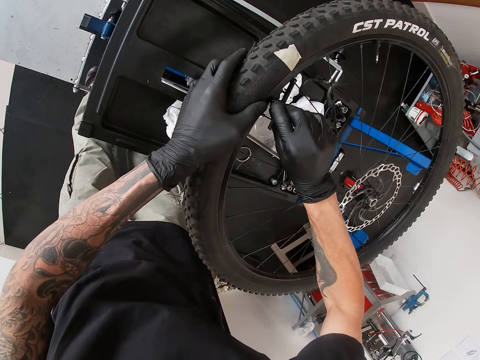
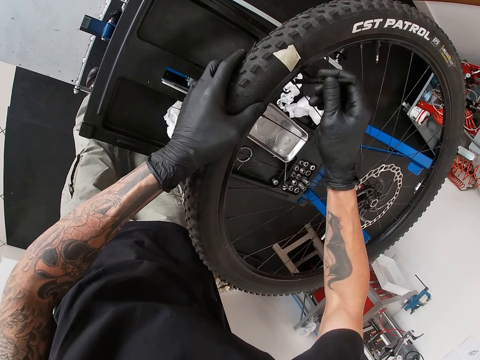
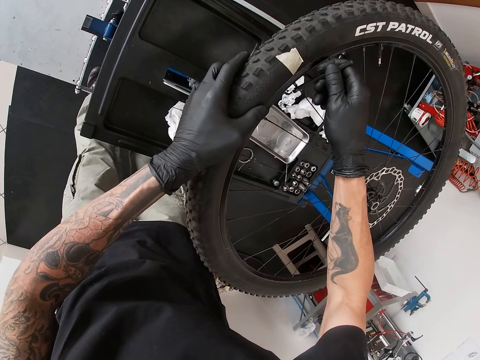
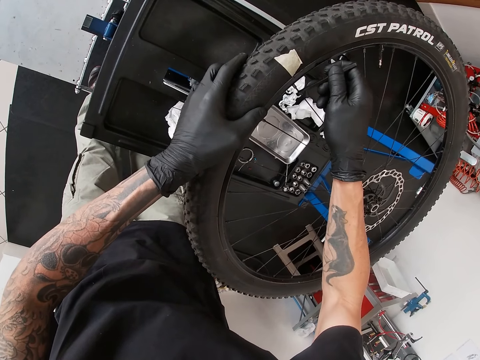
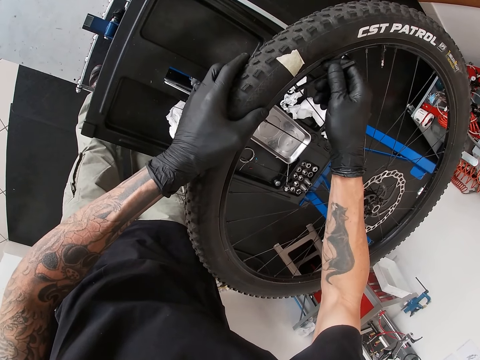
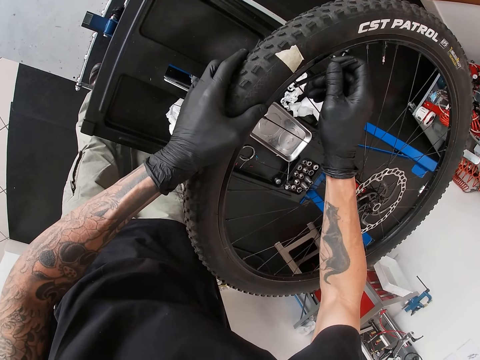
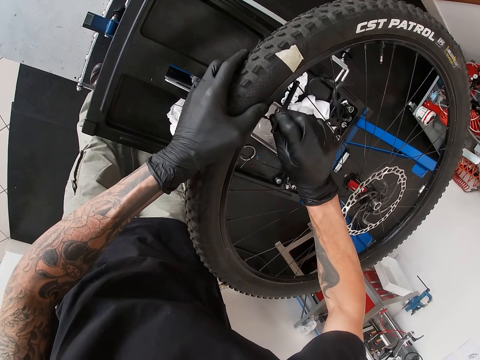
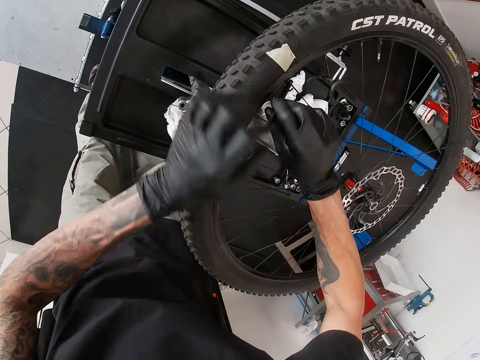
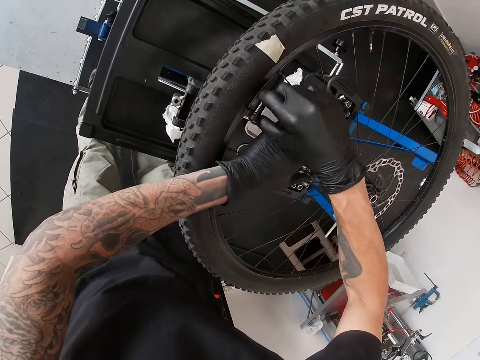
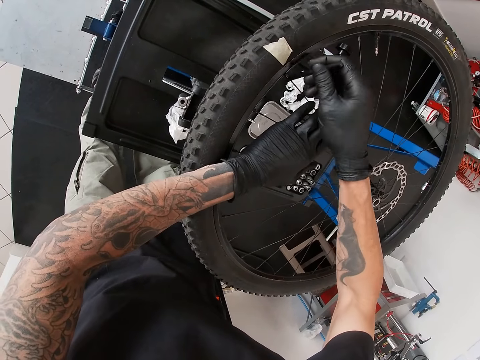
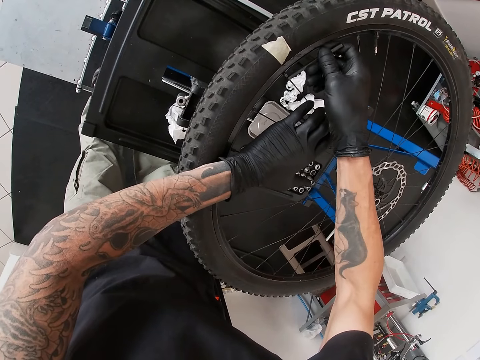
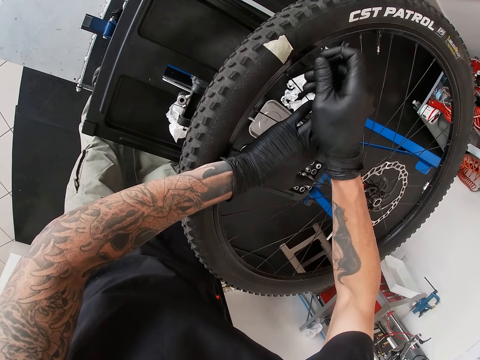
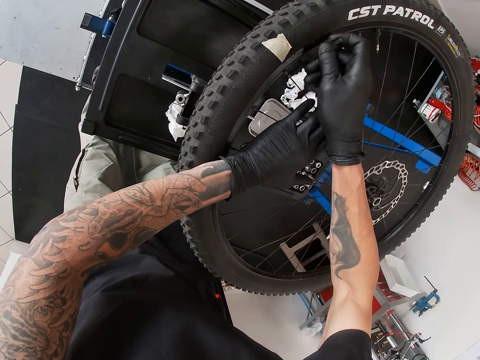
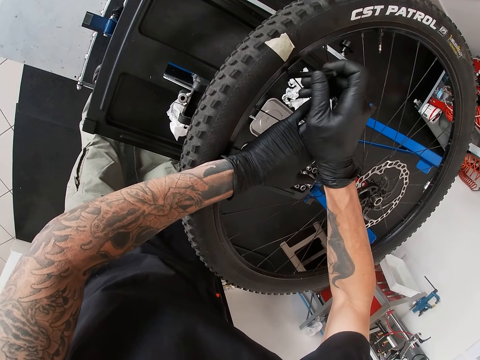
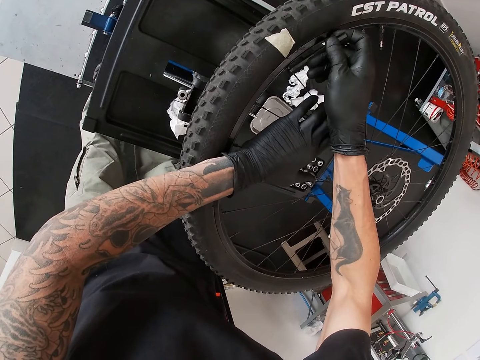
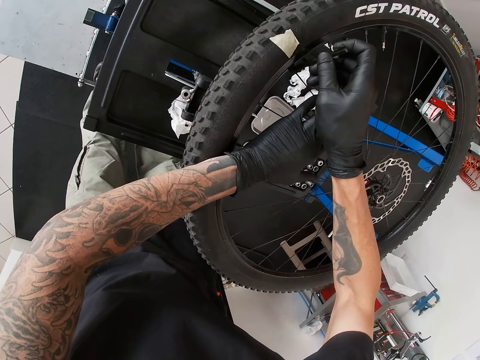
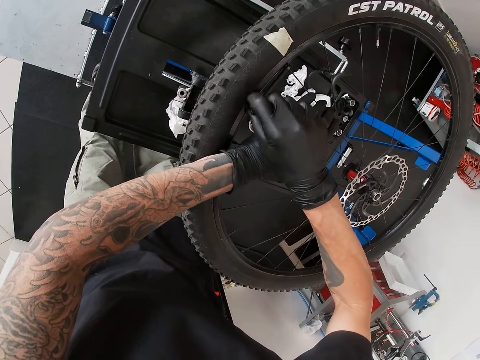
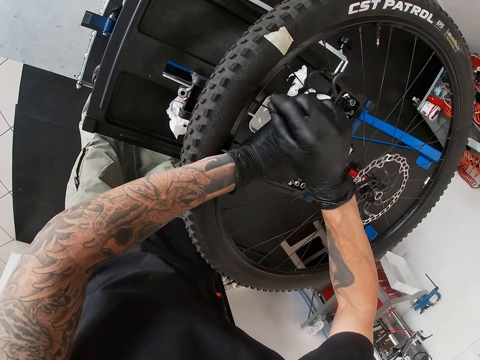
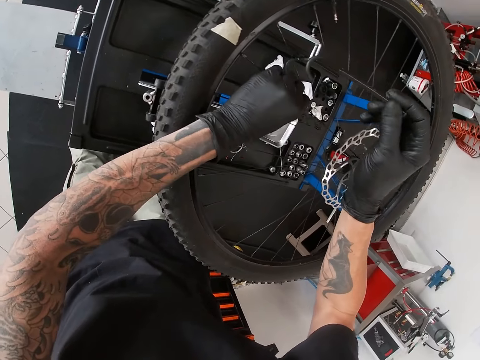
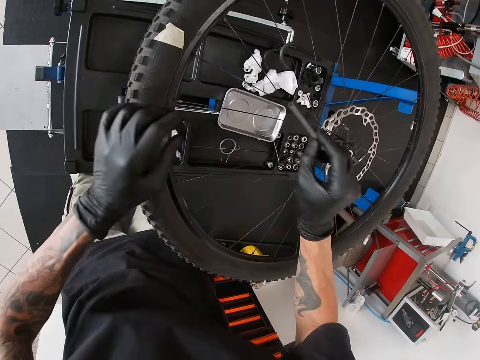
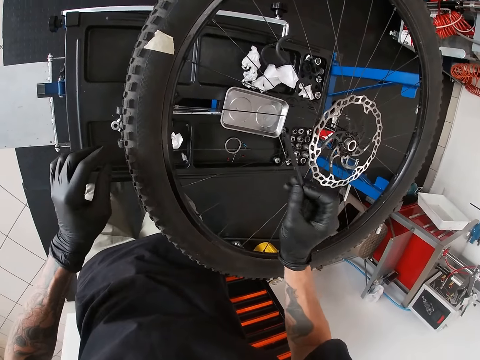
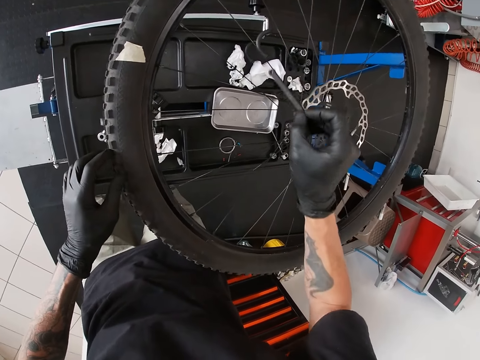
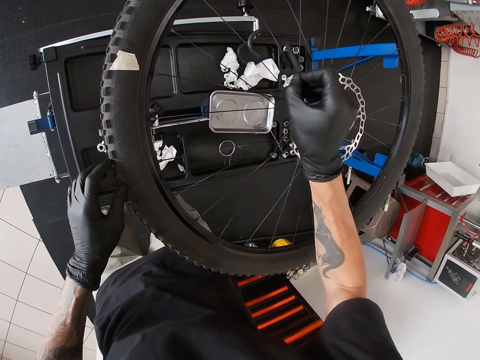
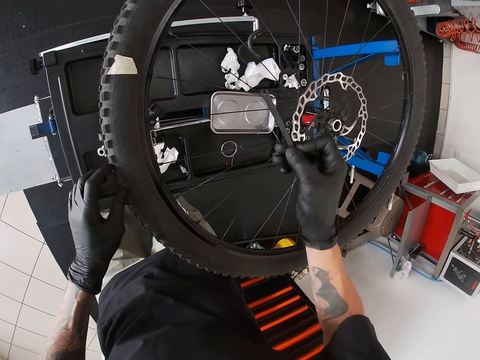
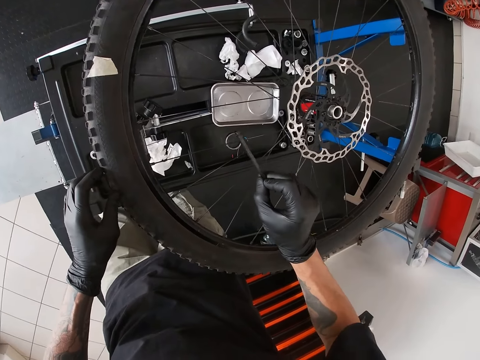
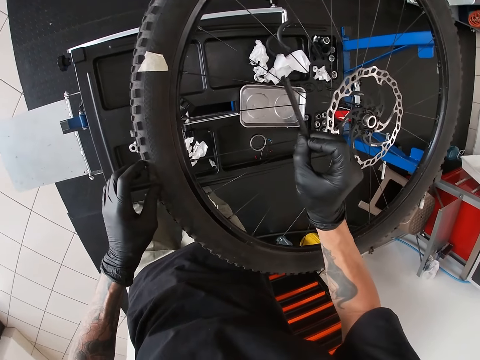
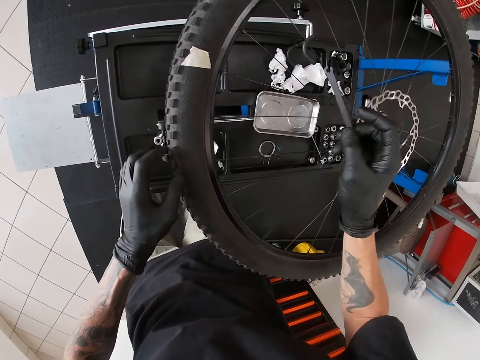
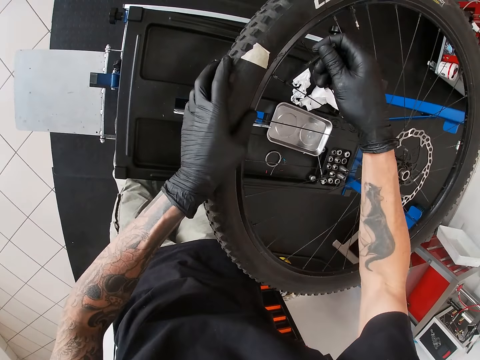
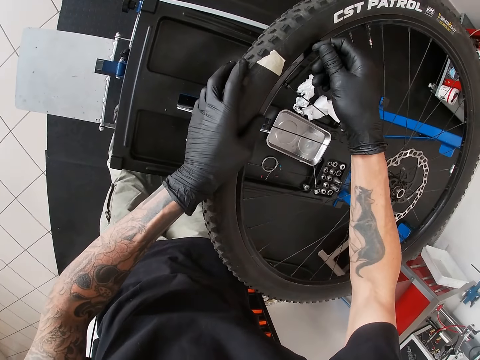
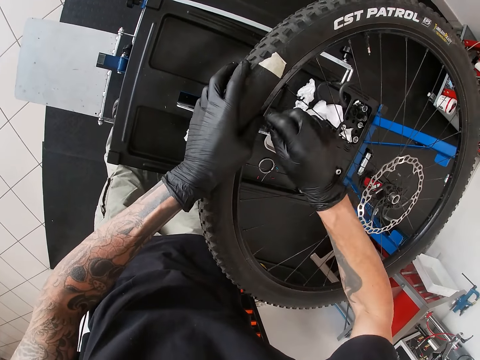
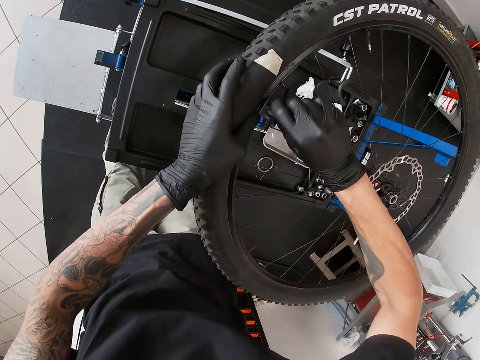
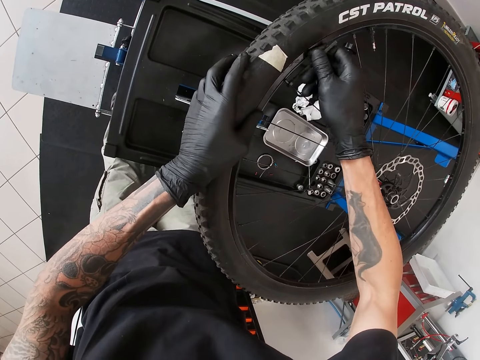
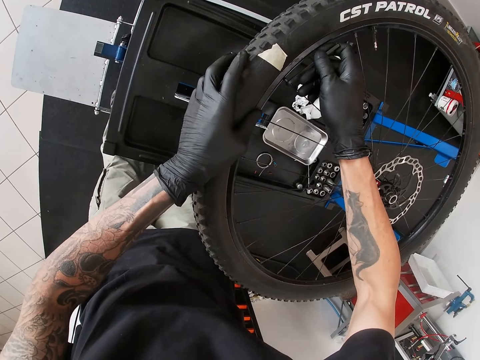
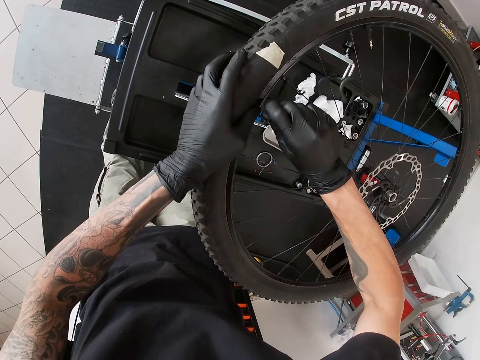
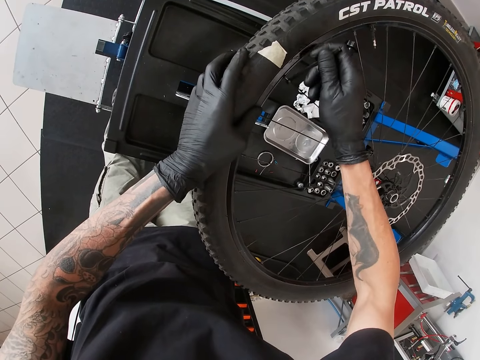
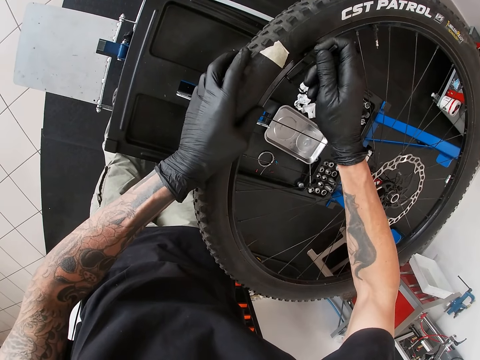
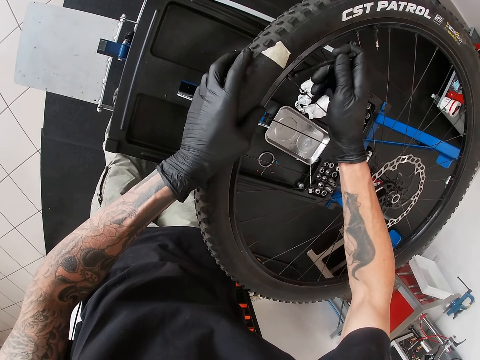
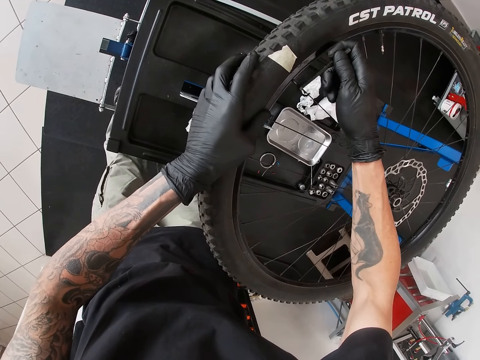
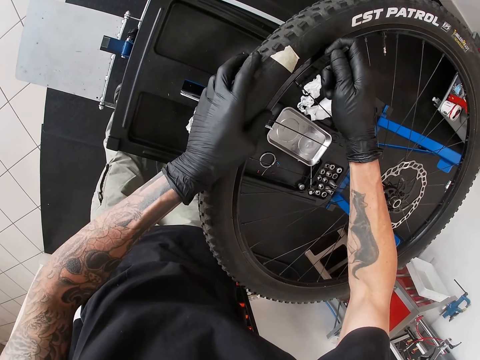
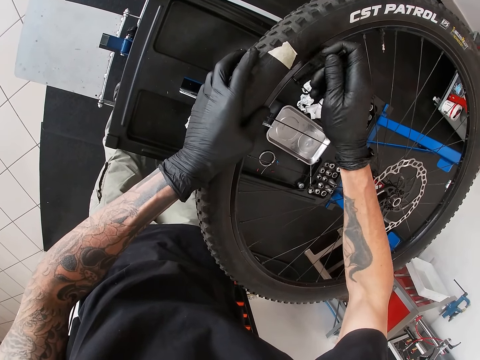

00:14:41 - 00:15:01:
The camera wearer tightens the spoke wire with the wrench. He holds the spoke with his left hand. He removes the spanner from the spoke nipple with his right hand. He holds the spoke with his left hand and gesticulates with the spanner in his right hand. He hits the spoke wire with the wrench. He holds the tyre with his left hand. He drives the spoke nipple with the spanner in his right hand.

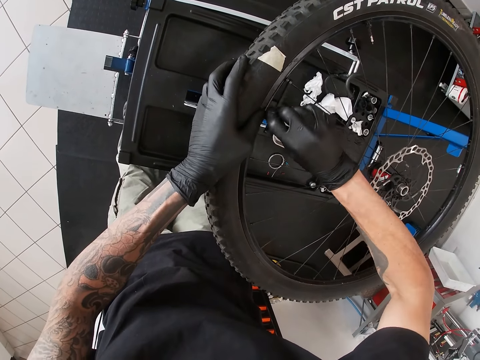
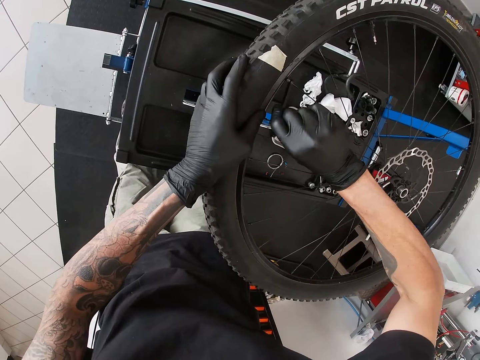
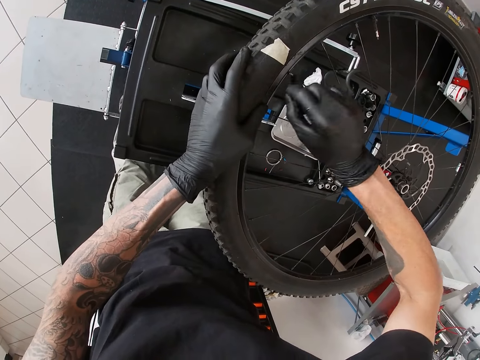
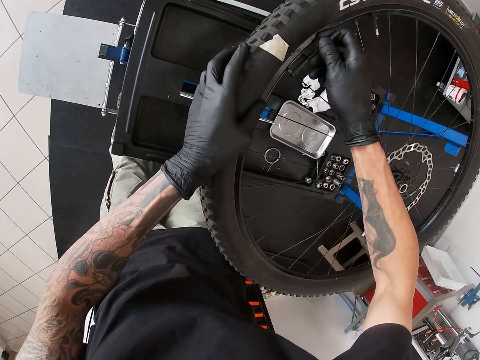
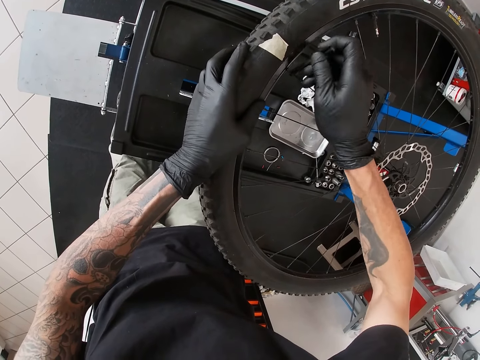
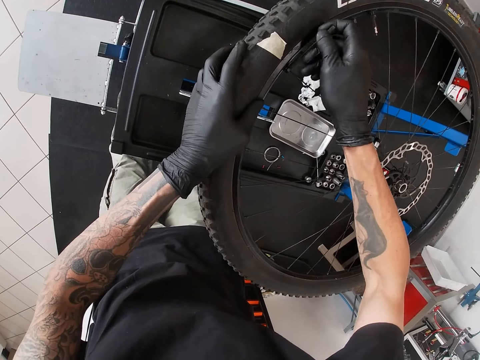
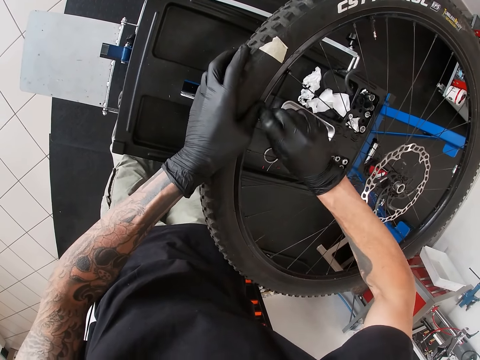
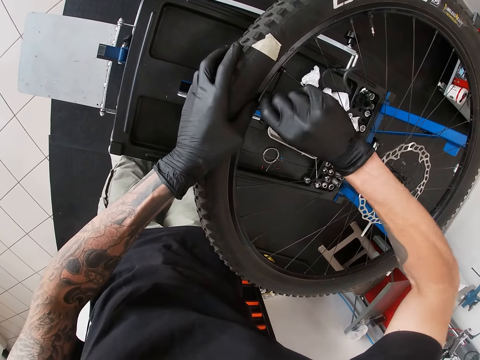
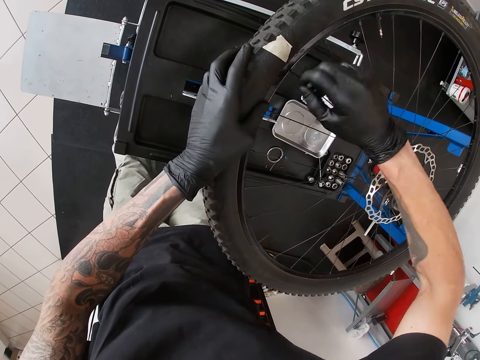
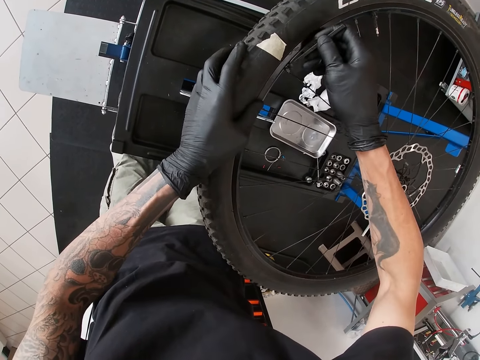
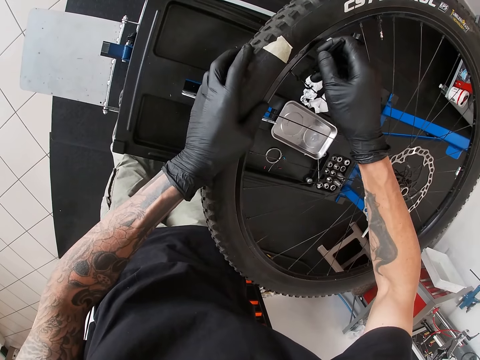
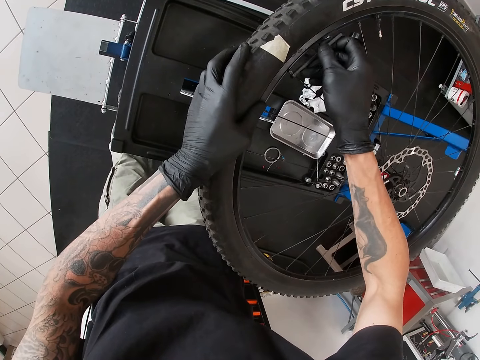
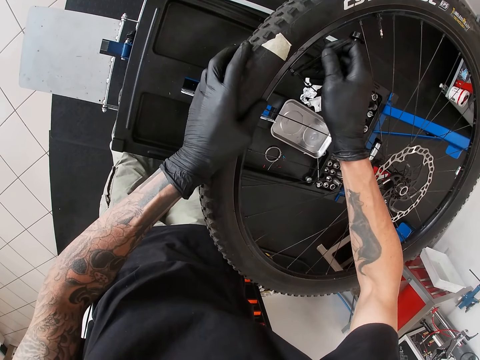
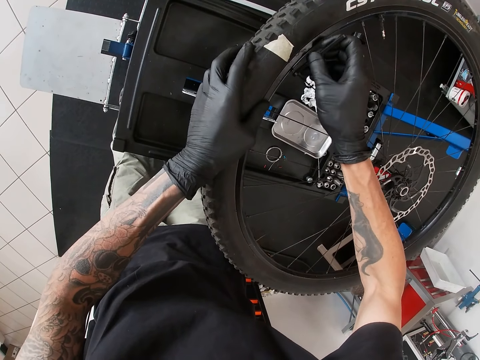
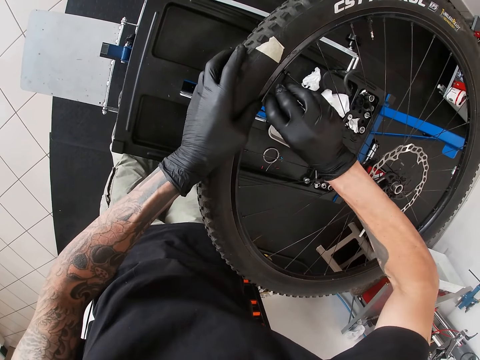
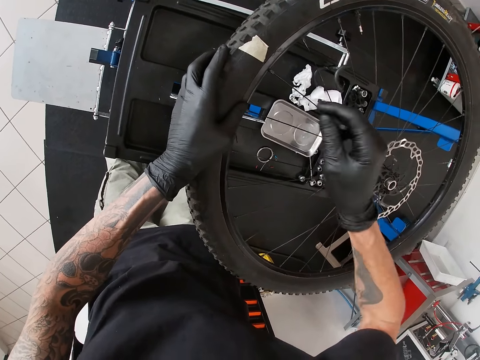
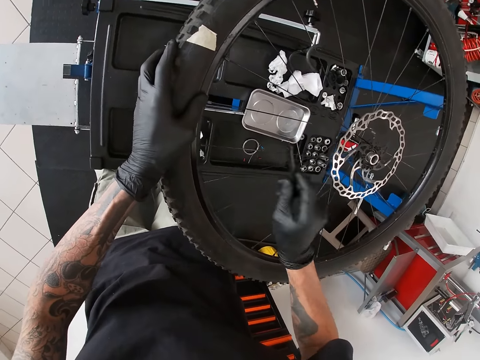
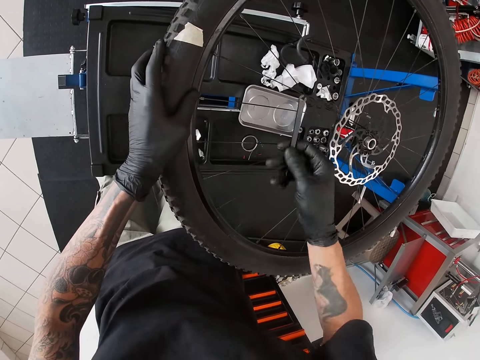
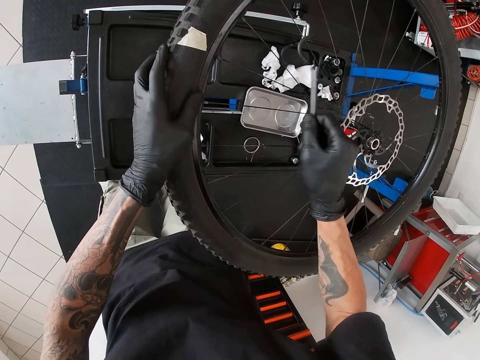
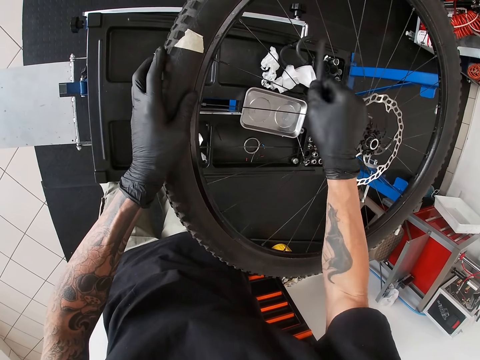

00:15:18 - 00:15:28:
The camera wearer tightens the spoke wire with the wrench. He hits the spoke with the spanner in his right hand repeatedly.
